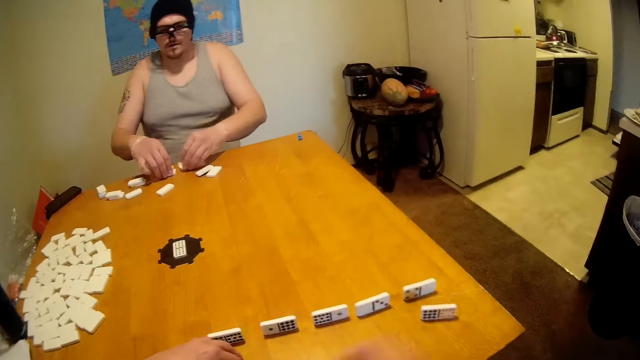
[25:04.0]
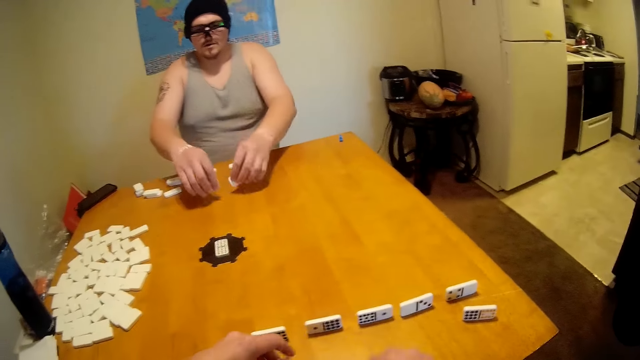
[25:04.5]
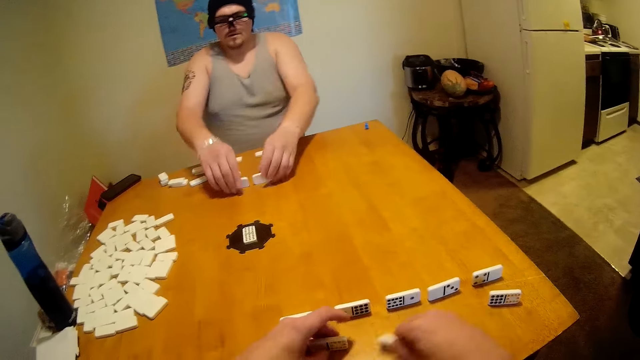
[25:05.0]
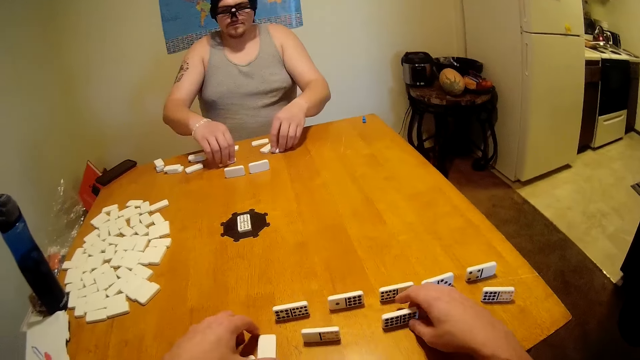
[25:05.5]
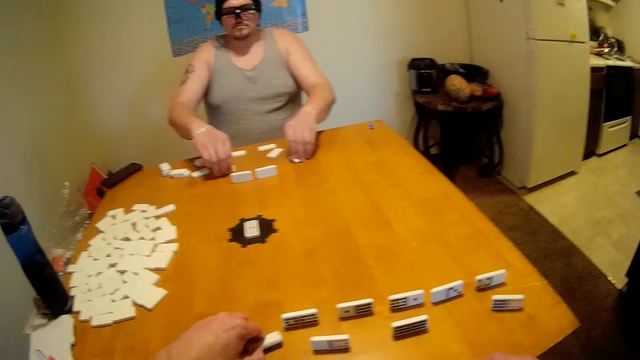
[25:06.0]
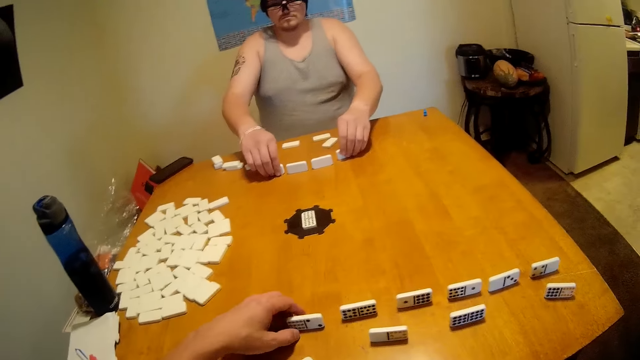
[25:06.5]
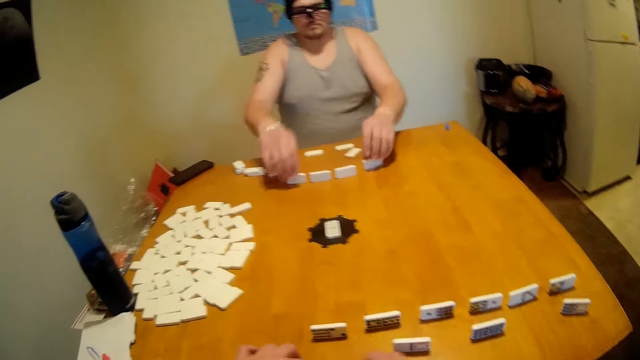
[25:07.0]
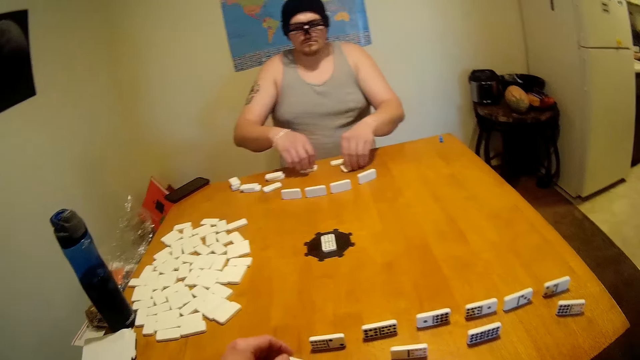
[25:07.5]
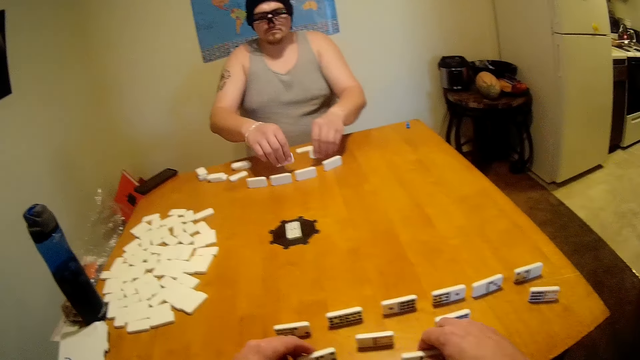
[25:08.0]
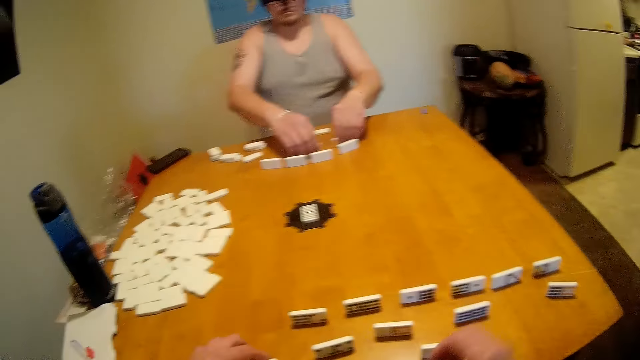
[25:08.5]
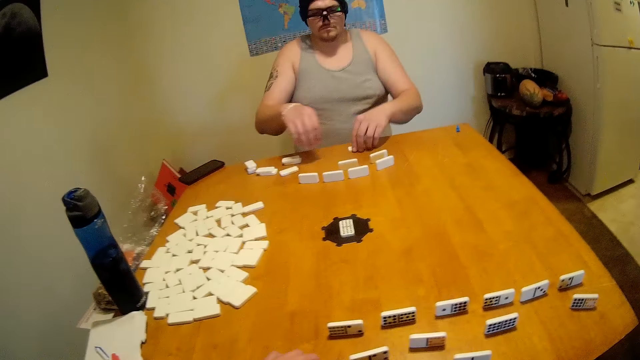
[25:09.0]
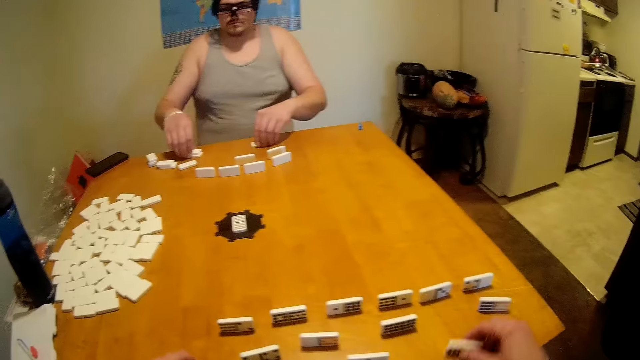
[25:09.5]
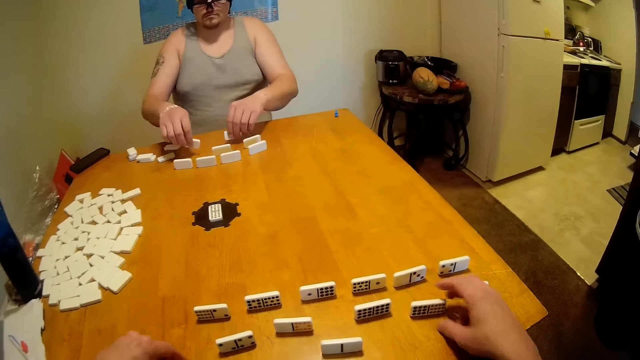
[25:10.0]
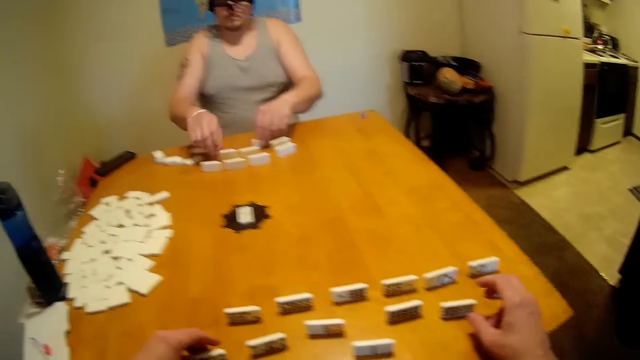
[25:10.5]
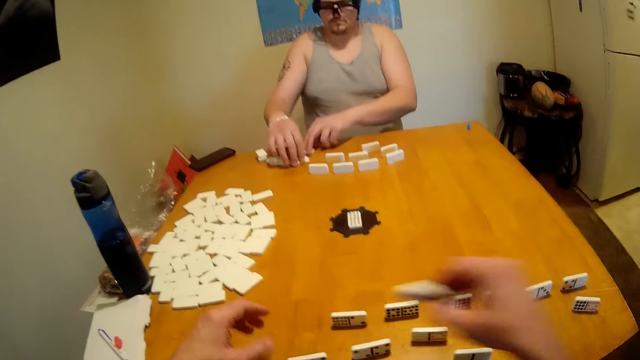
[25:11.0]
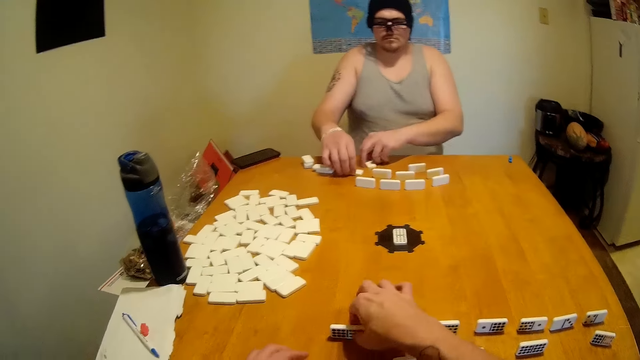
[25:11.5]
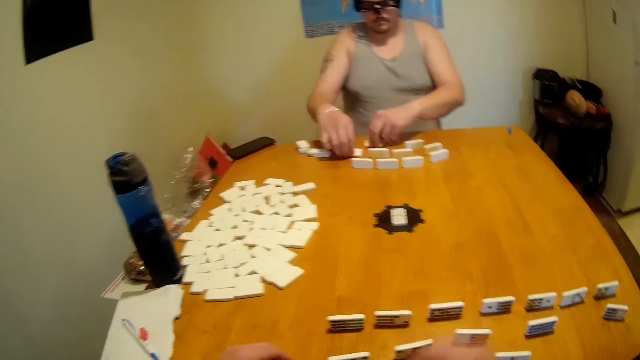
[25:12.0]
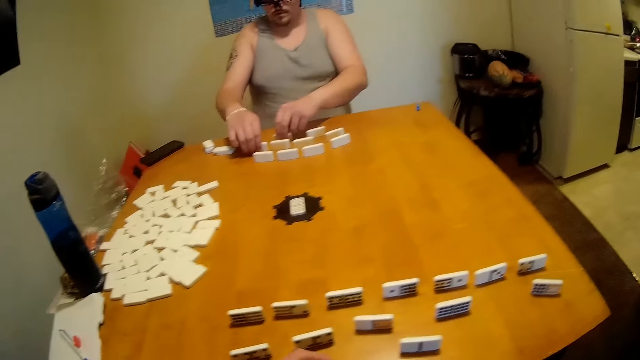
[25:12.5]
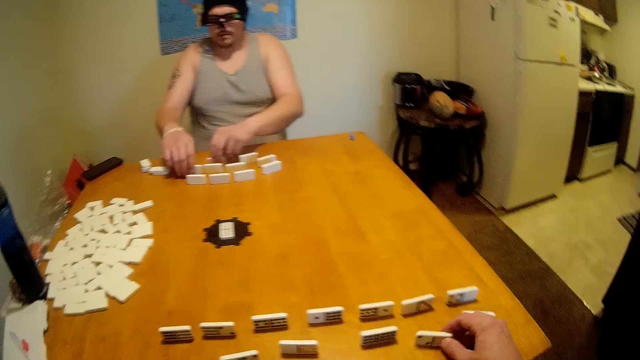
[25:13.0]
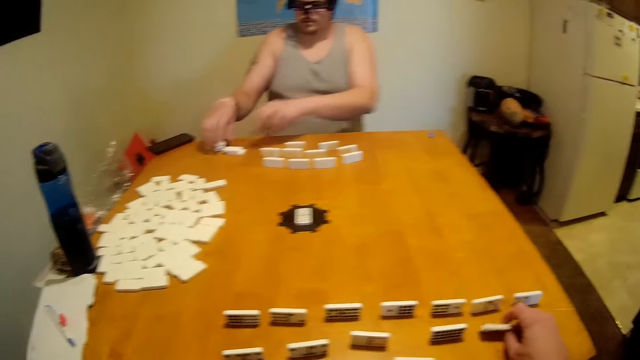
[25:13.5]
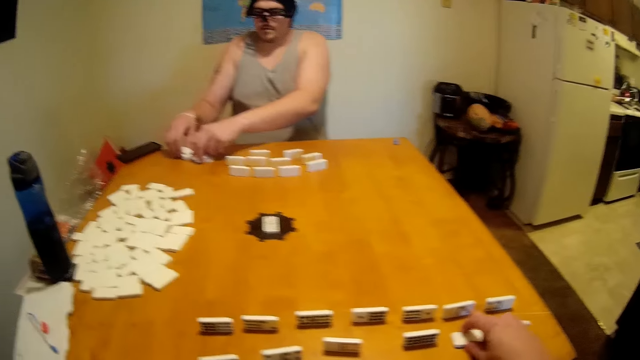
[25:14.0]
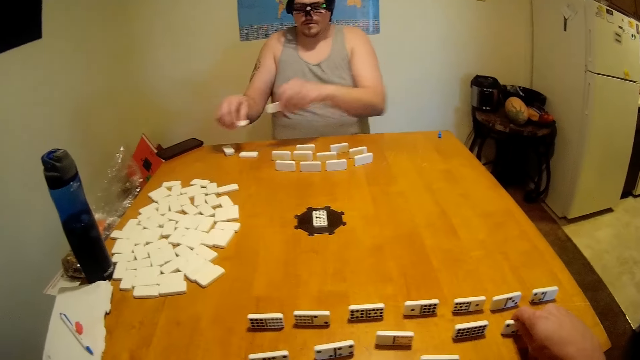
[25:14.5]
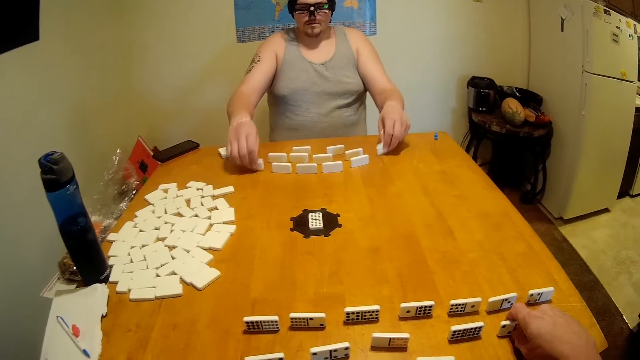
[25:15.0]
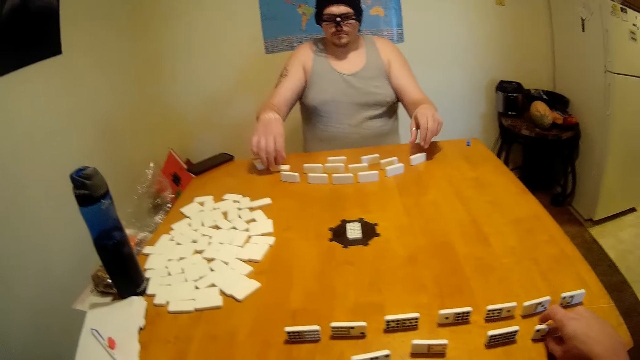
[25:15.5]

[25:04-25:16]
A man arranges the tiles on a table. The man places his dominoes horizontally. The camera wearer arranges the tiles on the table. The man arranges the tiles on the table.

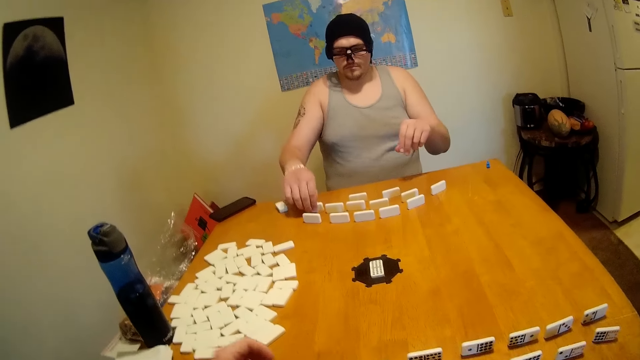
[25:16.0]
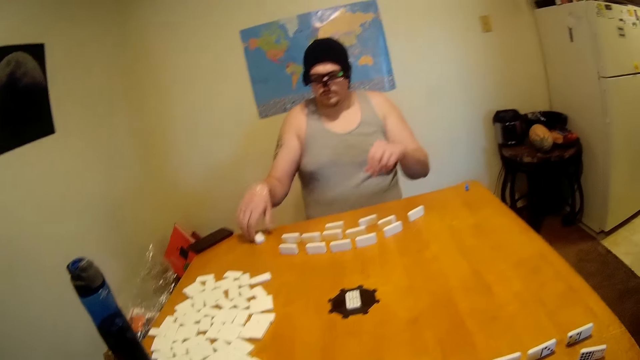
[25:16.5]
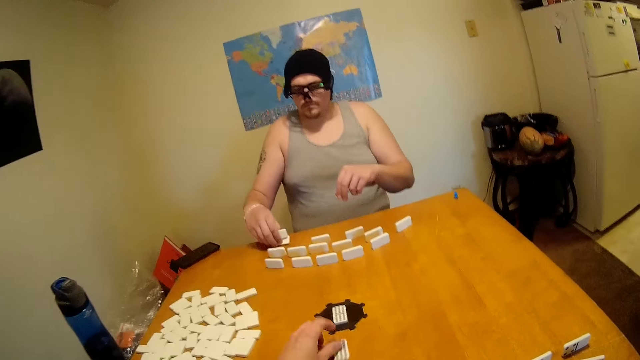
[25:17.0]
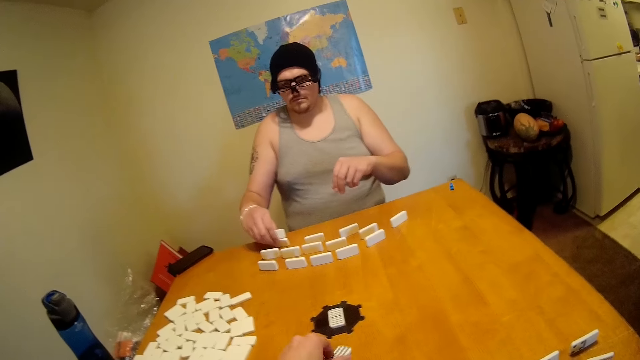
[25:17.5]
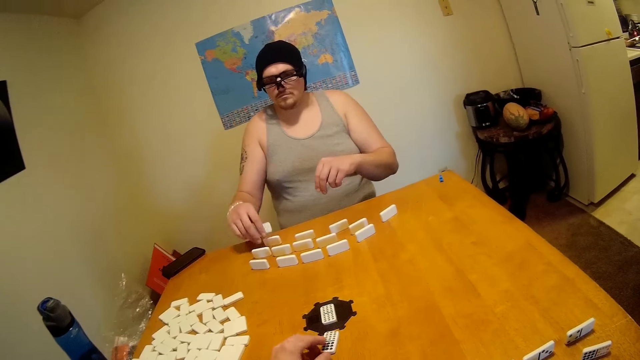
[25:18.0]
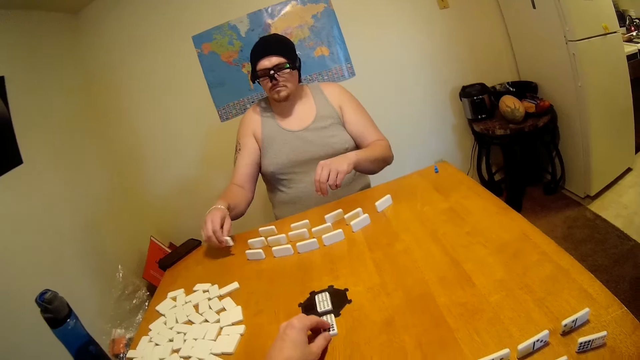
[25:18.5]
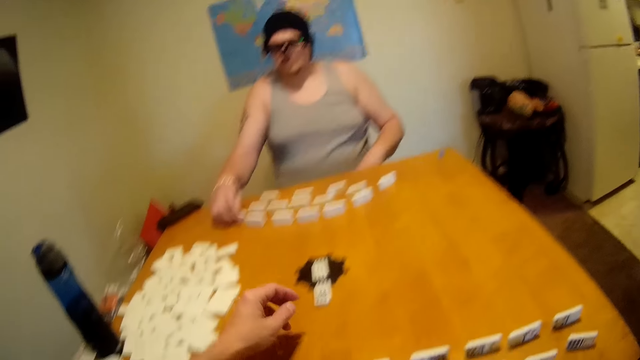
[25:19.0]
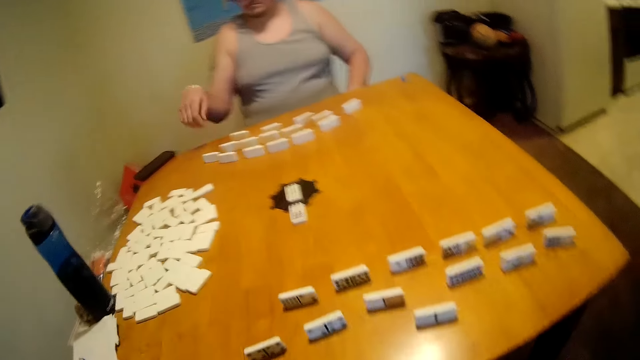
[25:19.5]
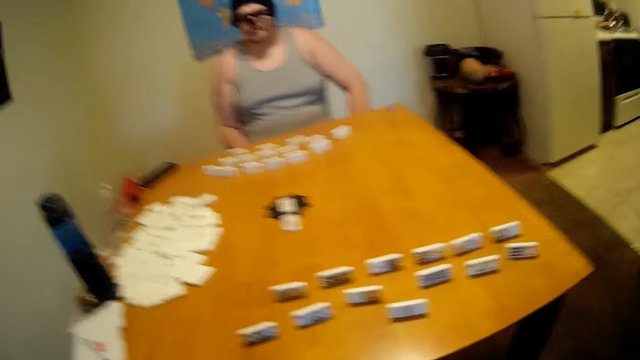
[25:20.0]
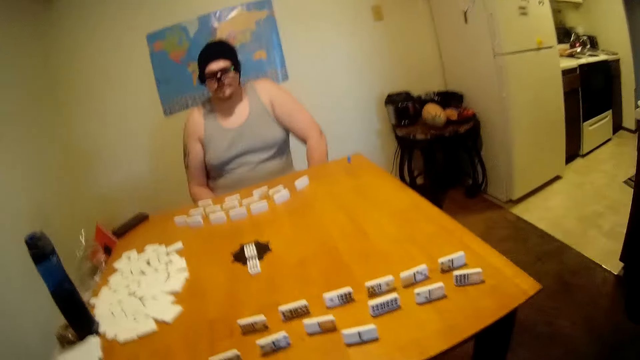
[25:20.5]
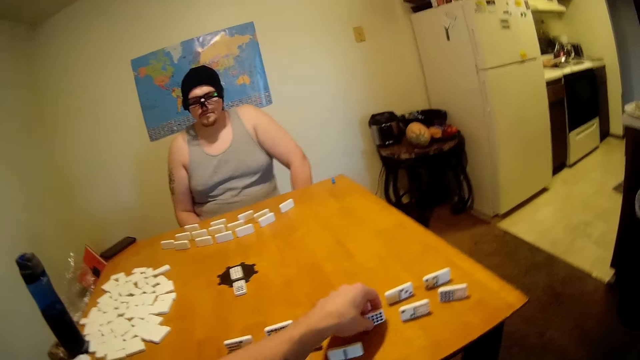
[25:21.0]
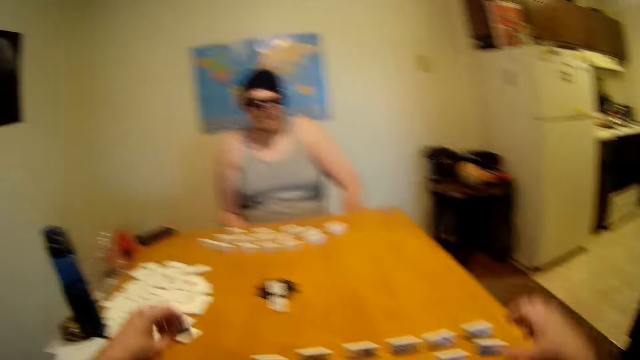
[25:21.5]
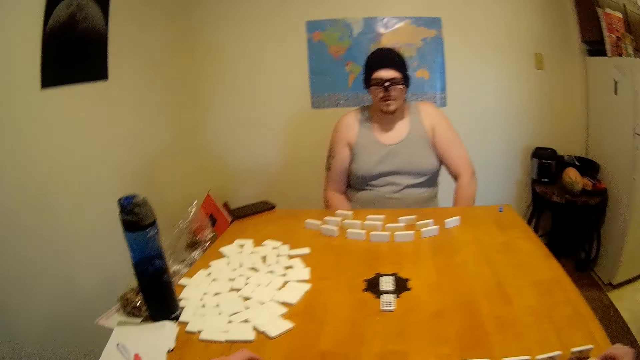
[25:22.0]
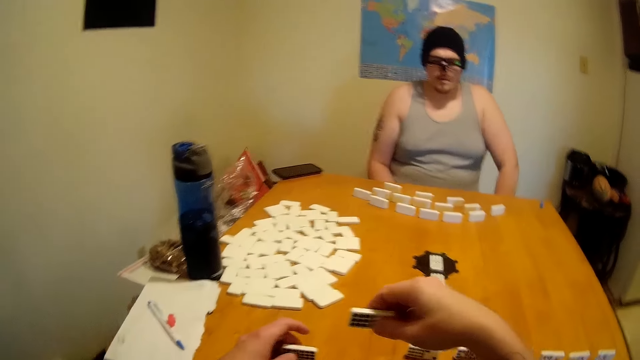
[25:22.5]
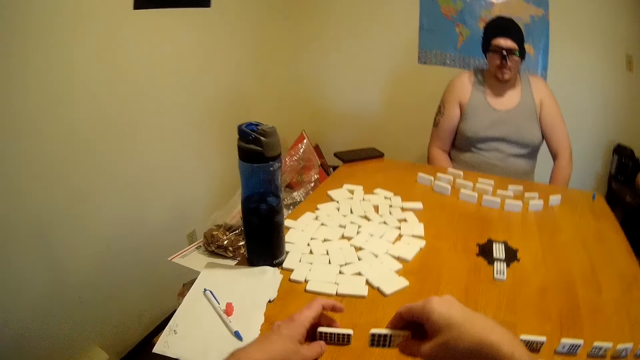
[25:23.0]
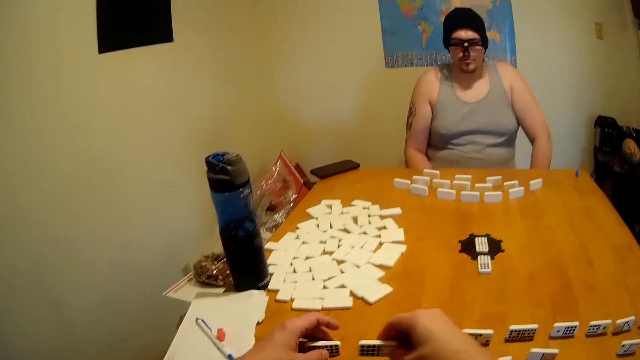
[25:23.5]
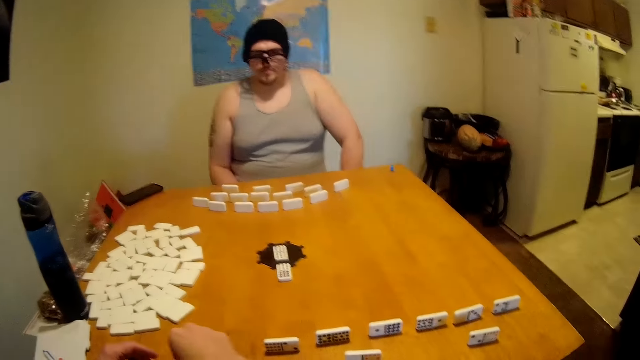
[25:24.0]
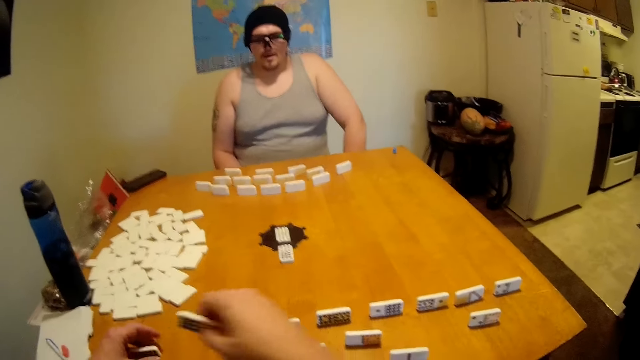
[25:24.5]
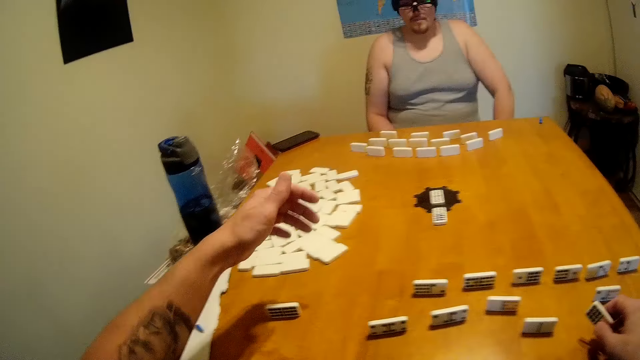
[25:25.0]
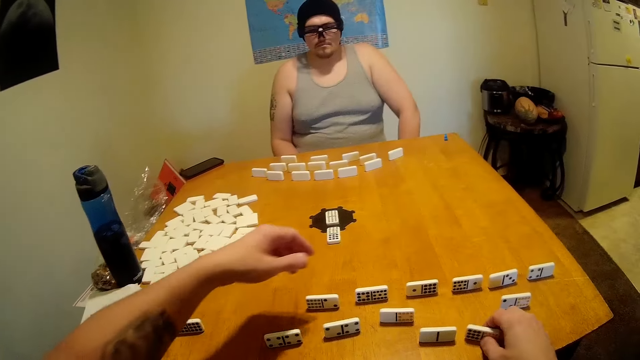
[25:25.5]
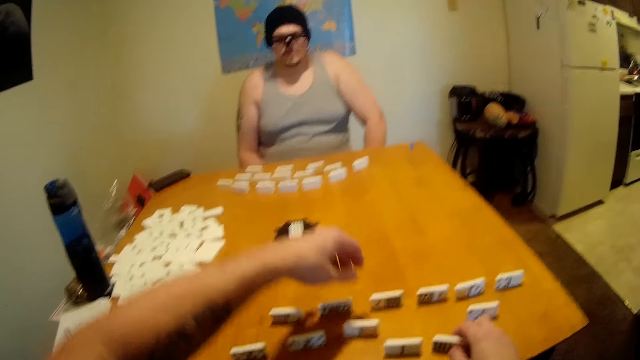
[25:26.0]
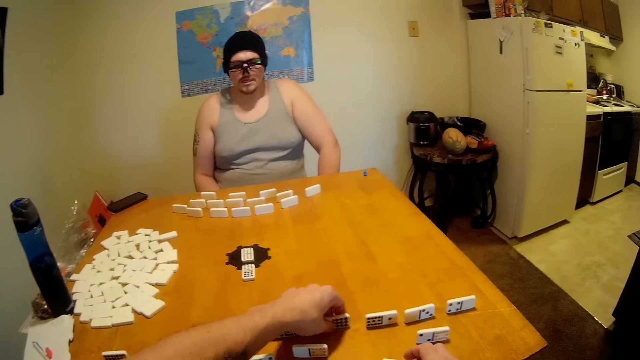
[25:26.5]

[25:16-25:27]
The camera wearer places a tile on the score keeper. A man arranges the tiles on a table. The camera wearer lifts a tile from the table. They lift another tile from the table. They place the tile on the table beside the other. They lift a tile from the table and place the tile on the table.
